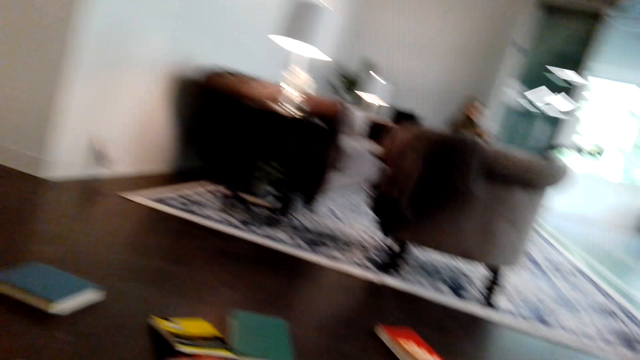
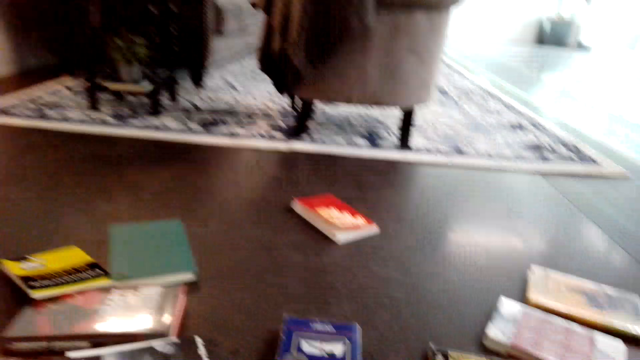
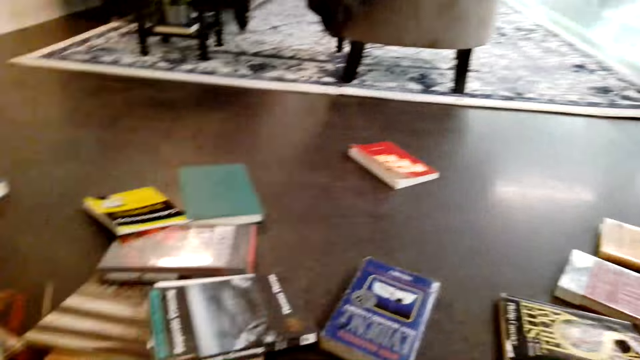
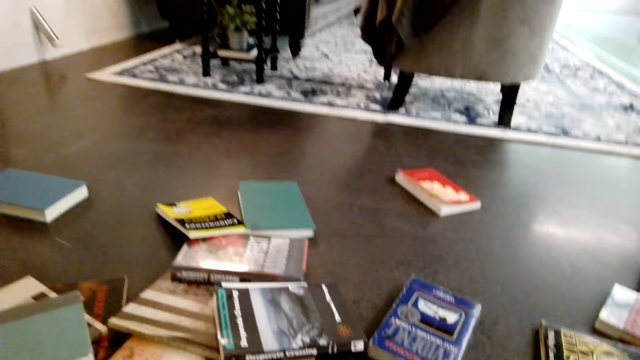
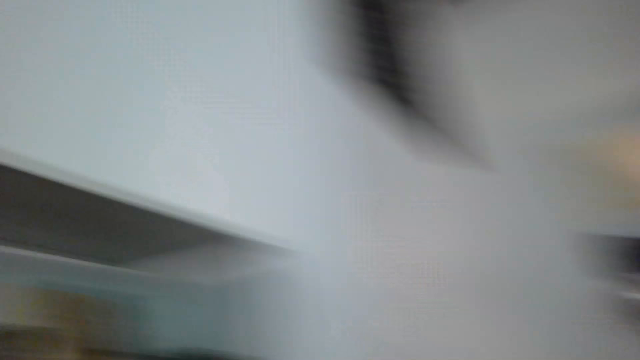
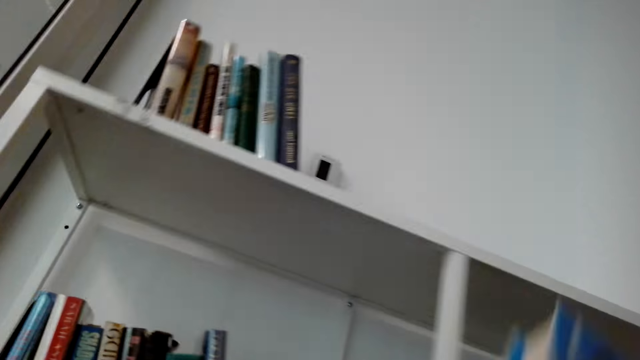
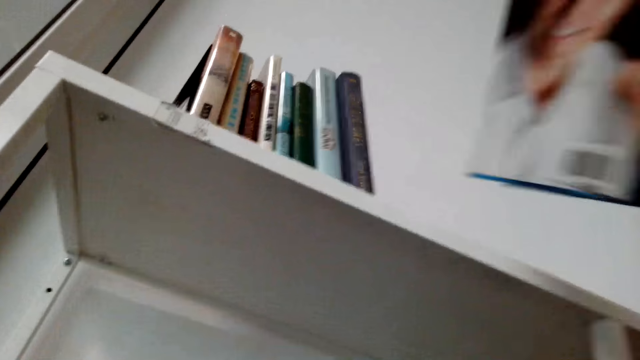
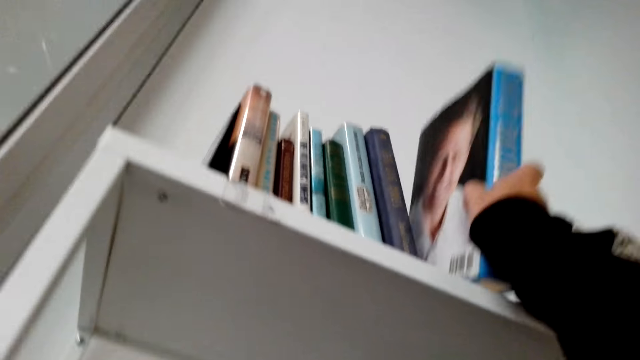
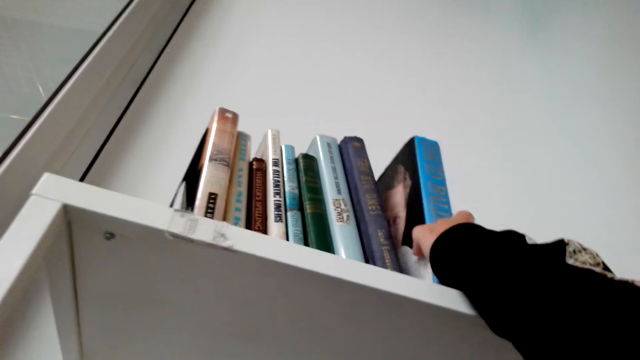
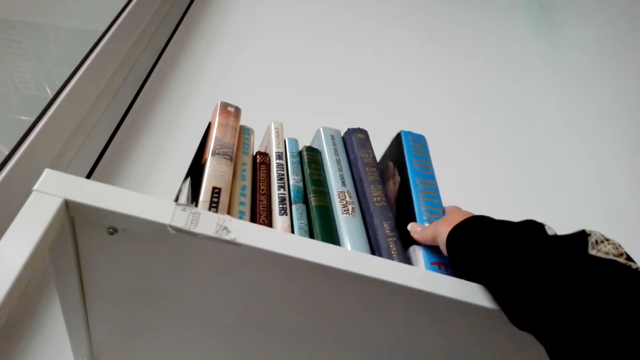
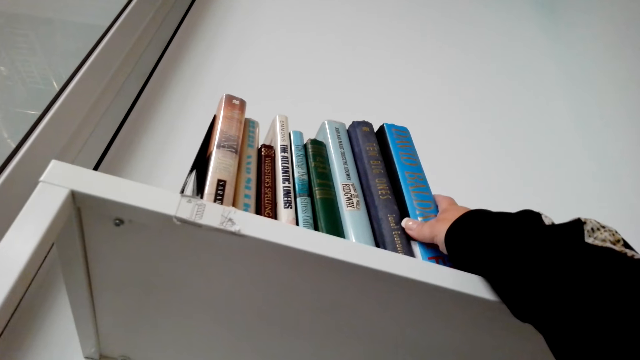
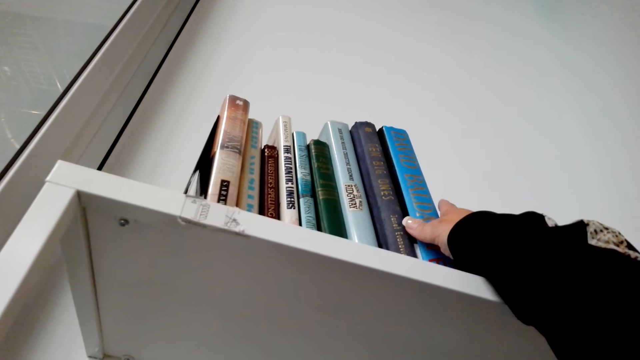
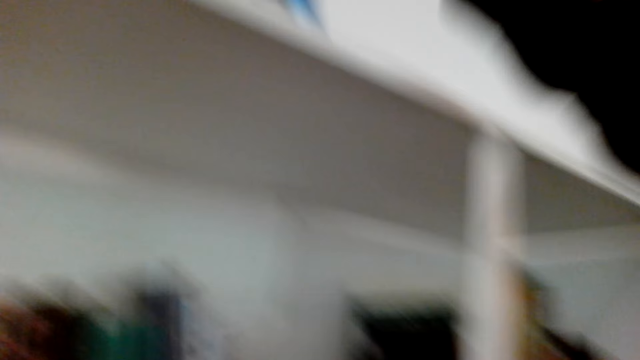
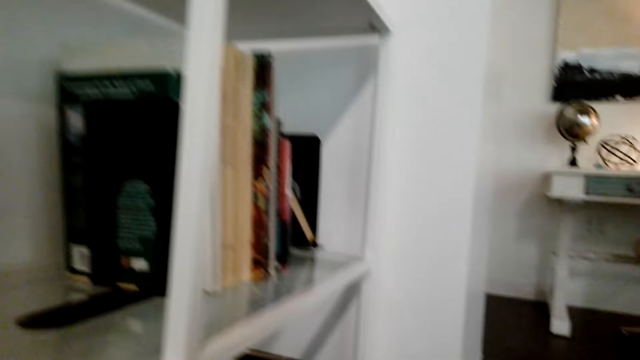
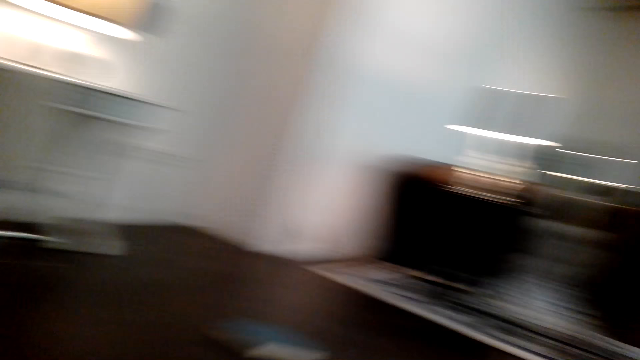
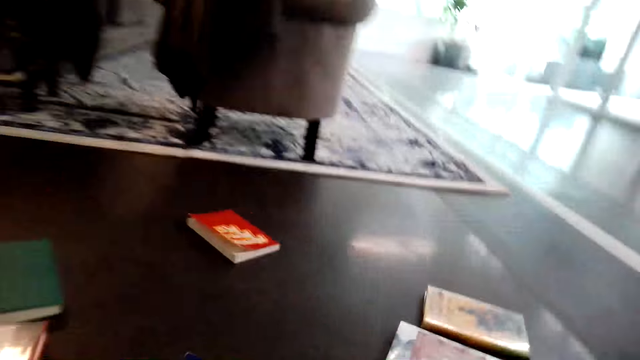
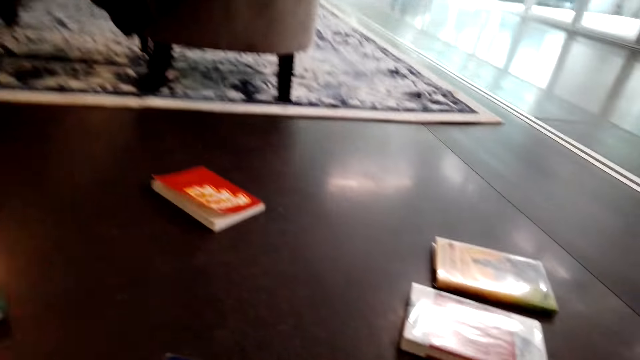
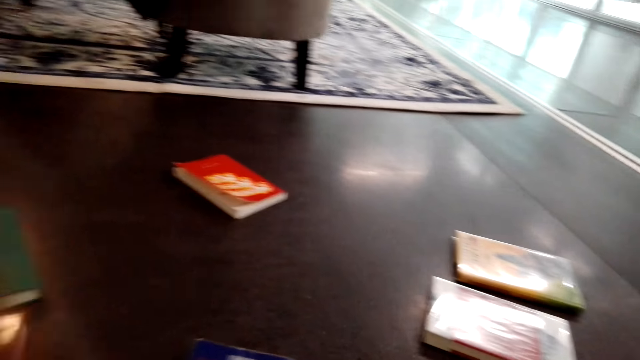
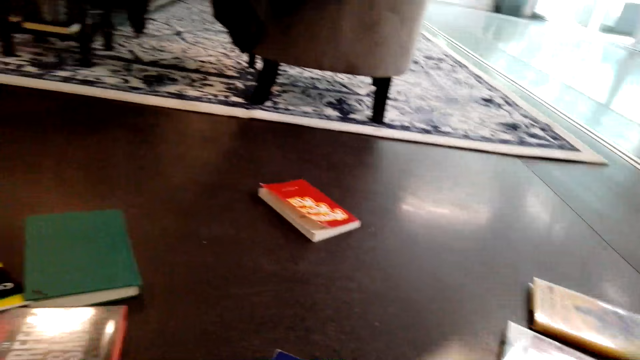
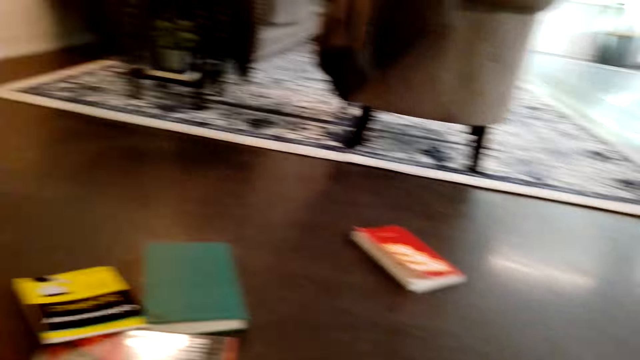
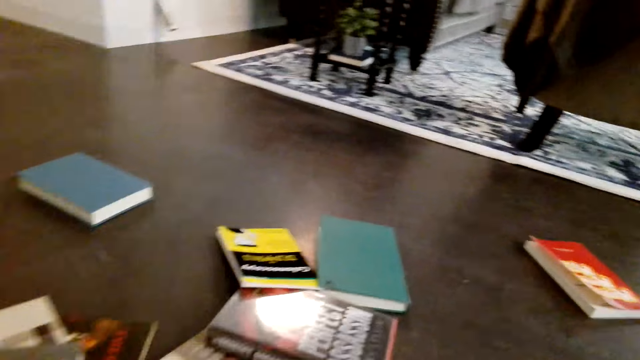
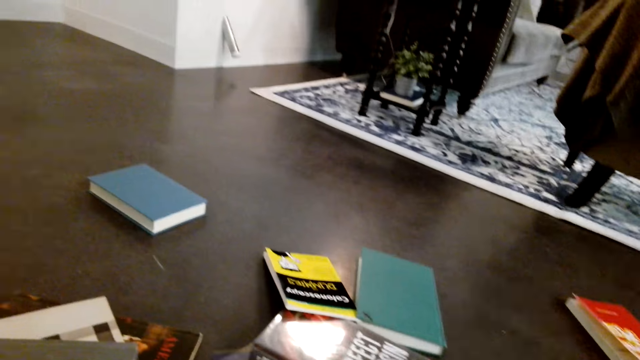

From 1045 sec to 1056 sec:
The camera wearer picks books from the floor. They arrange the books in the shelves. They pick books from the floor.

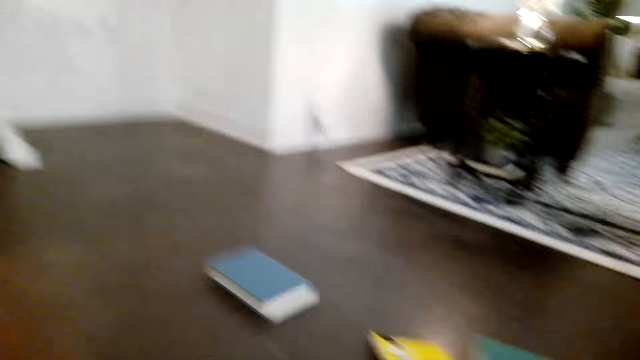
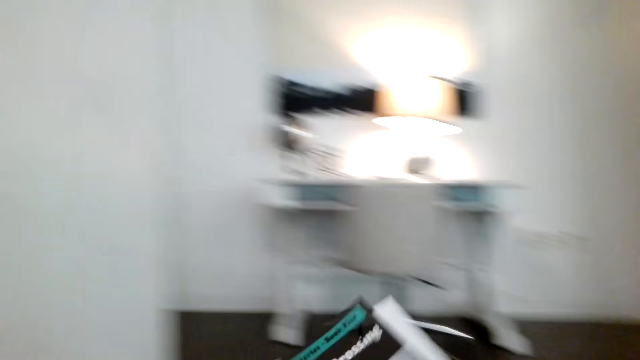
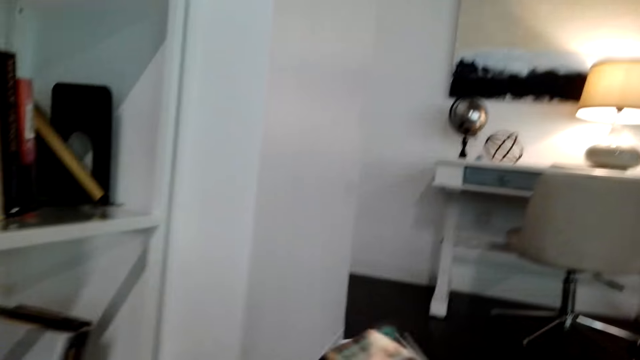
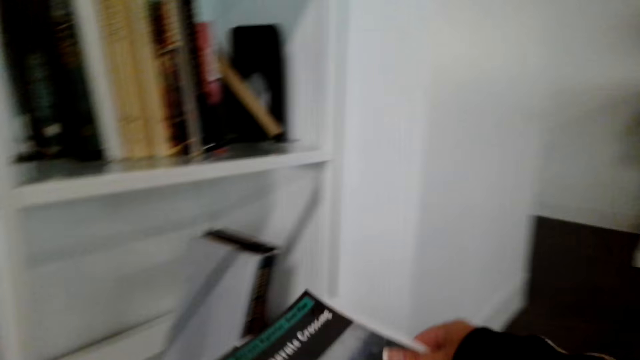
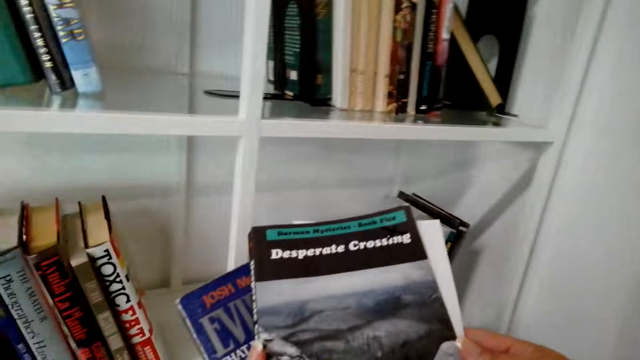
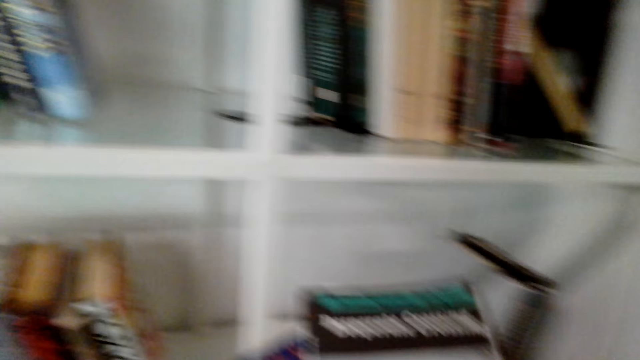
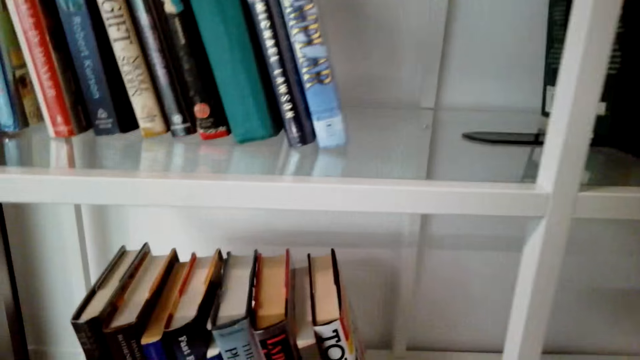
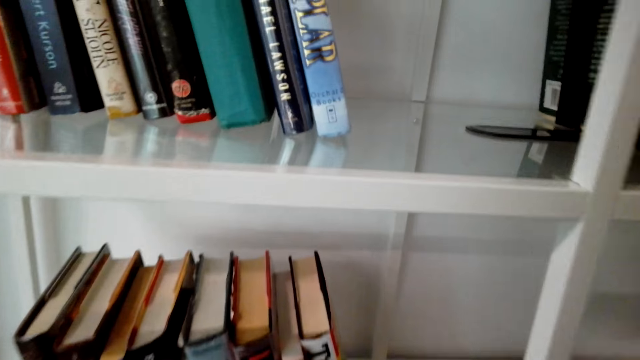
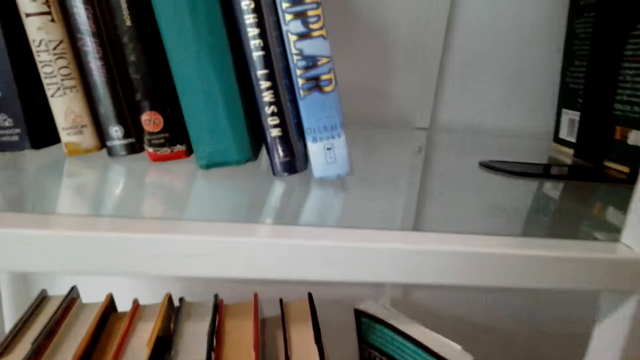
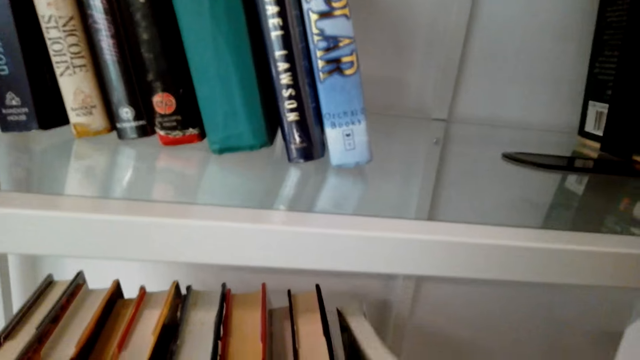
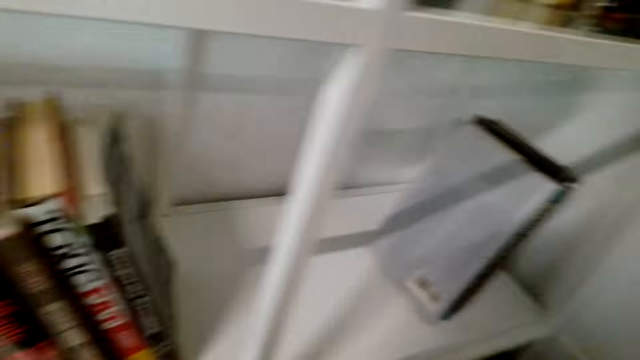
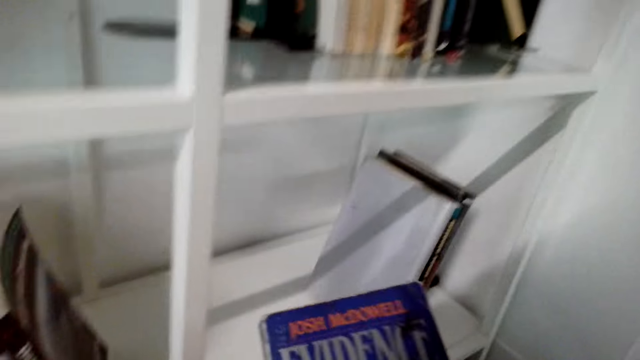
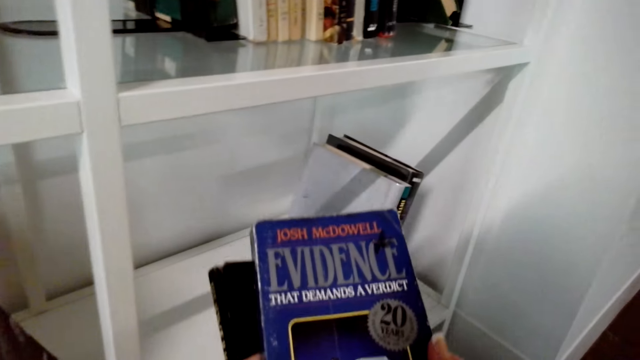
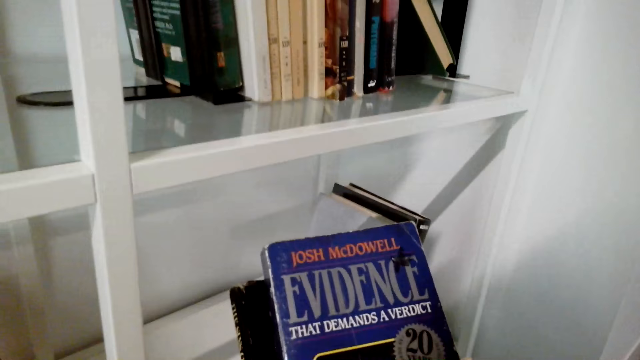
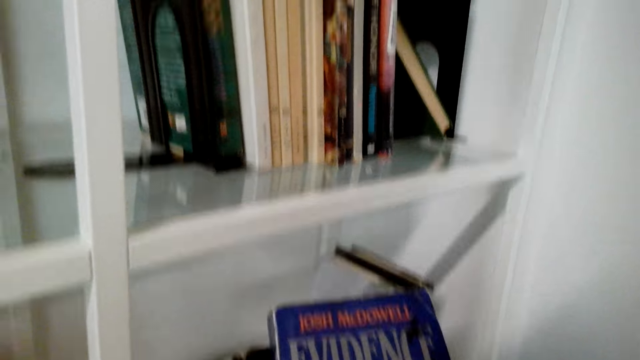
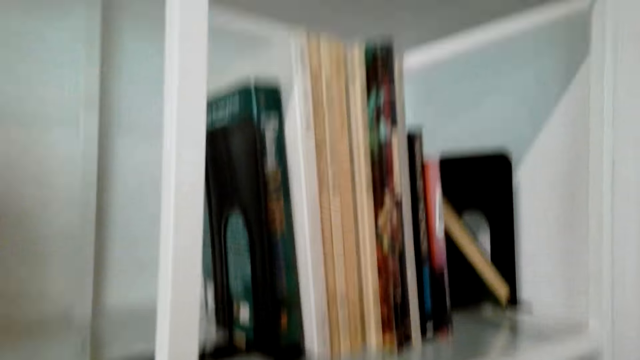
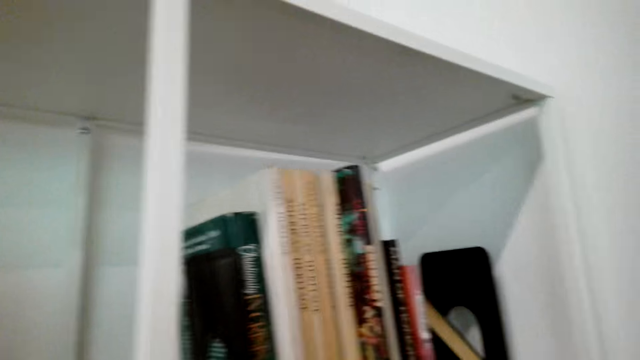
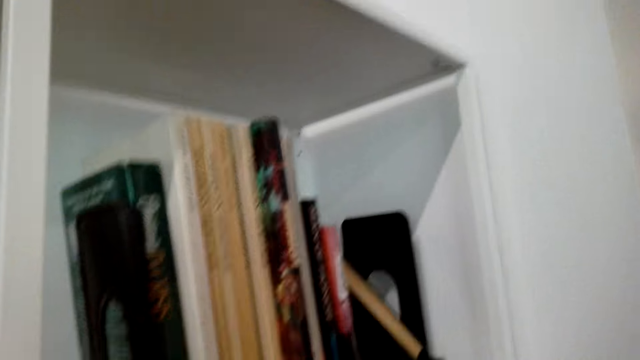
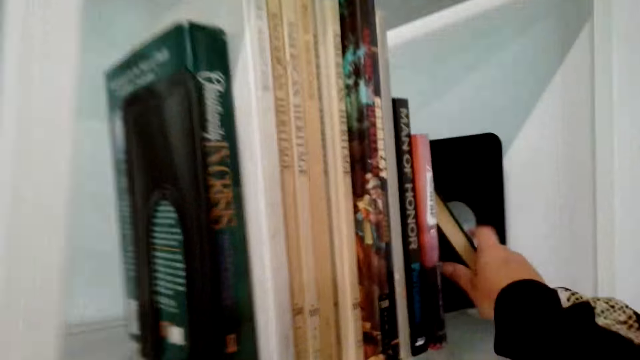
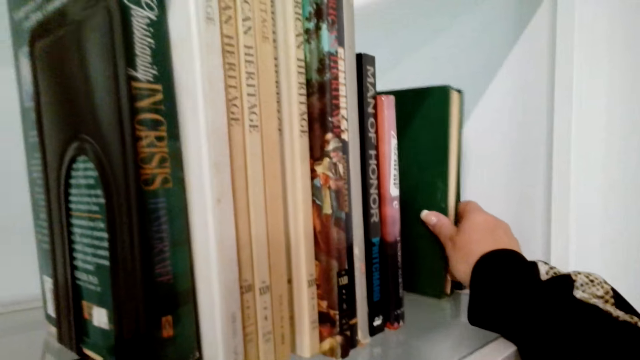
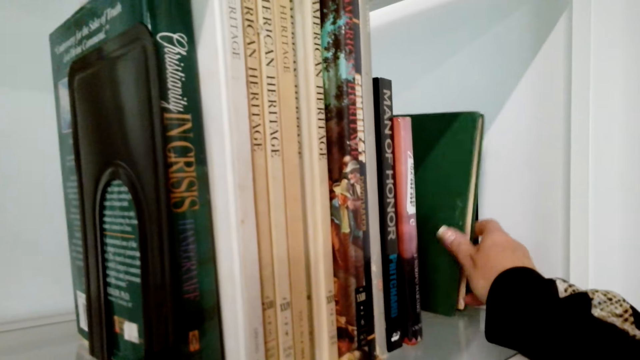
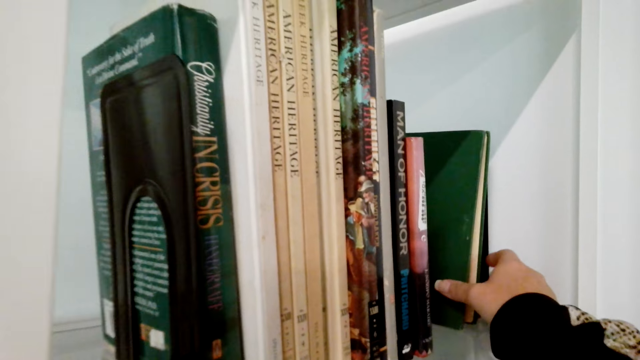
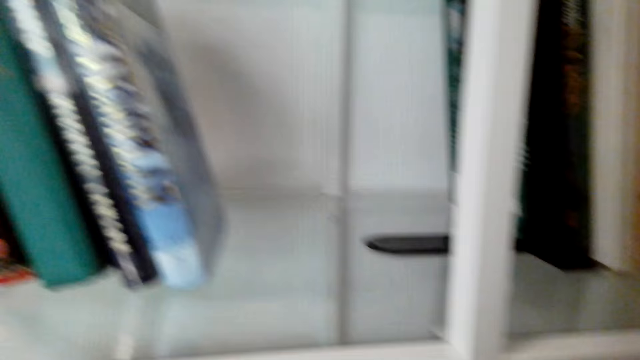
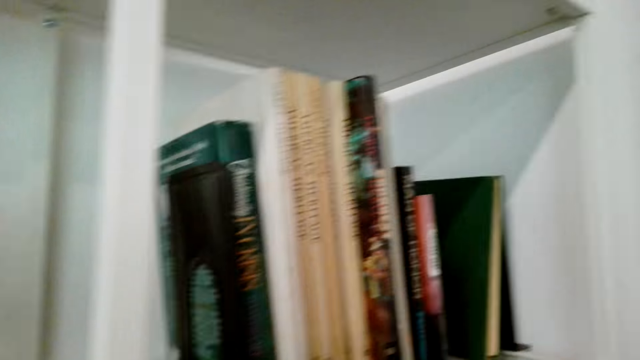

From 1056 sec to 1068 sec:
The camera wearer picks a book. They arrange books in the shelves.
